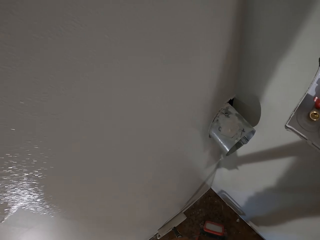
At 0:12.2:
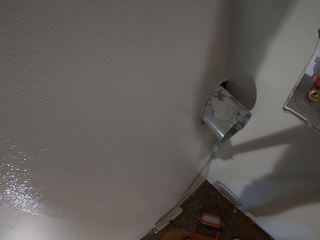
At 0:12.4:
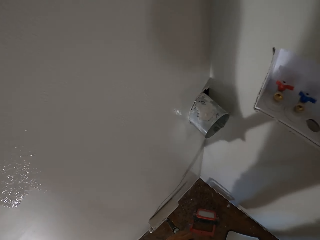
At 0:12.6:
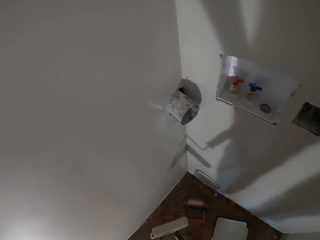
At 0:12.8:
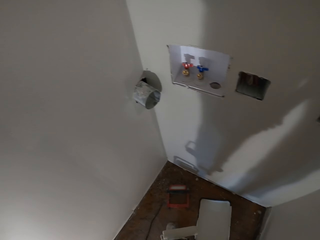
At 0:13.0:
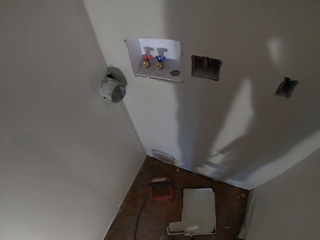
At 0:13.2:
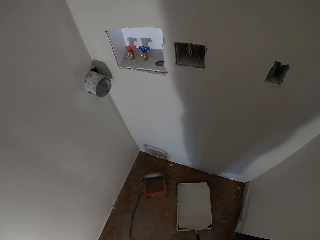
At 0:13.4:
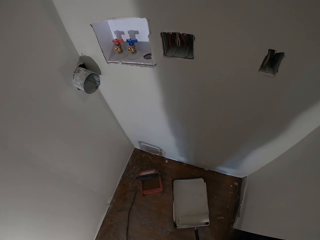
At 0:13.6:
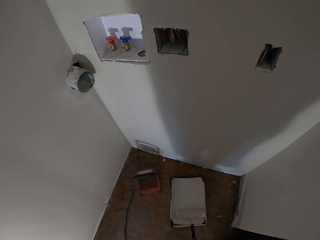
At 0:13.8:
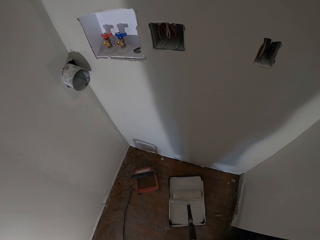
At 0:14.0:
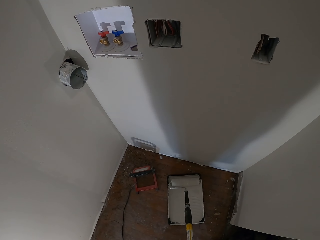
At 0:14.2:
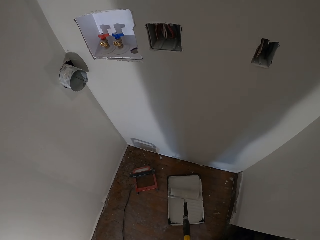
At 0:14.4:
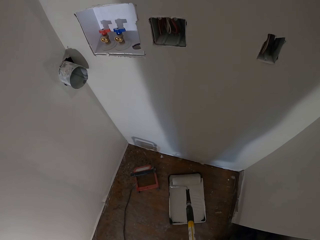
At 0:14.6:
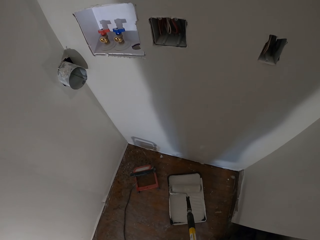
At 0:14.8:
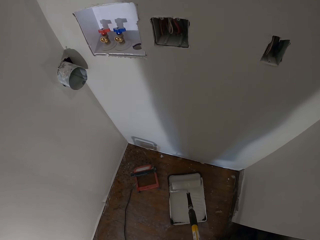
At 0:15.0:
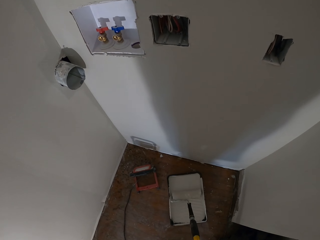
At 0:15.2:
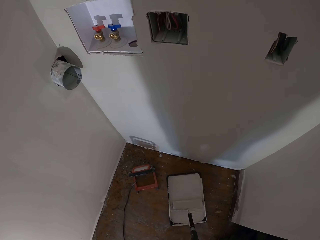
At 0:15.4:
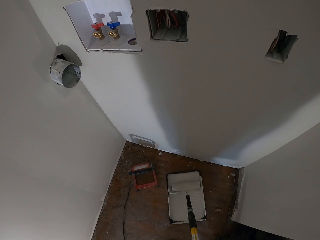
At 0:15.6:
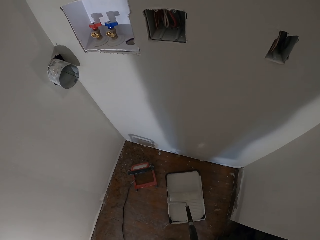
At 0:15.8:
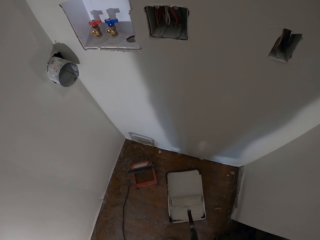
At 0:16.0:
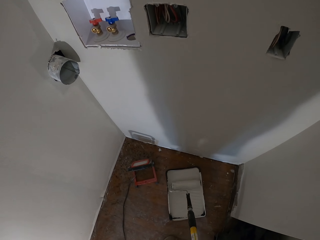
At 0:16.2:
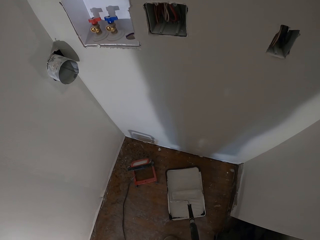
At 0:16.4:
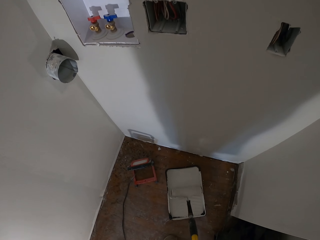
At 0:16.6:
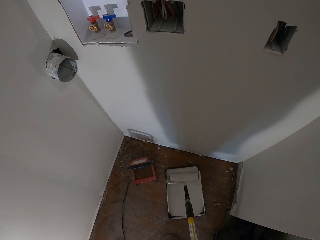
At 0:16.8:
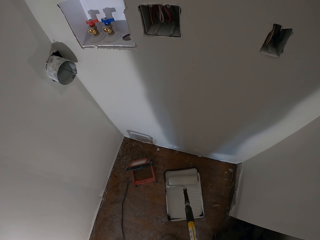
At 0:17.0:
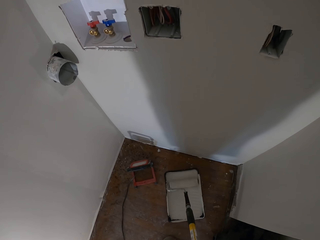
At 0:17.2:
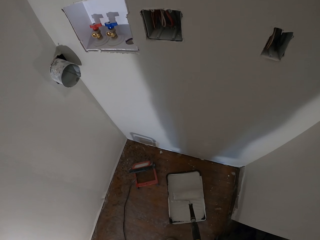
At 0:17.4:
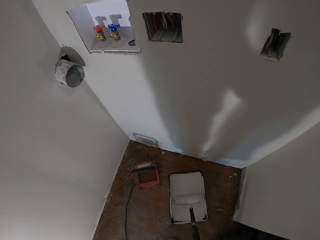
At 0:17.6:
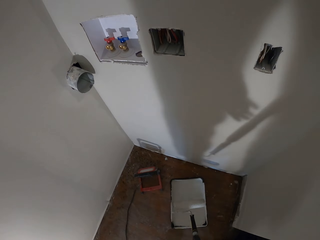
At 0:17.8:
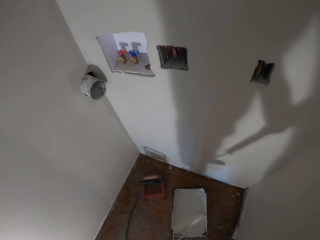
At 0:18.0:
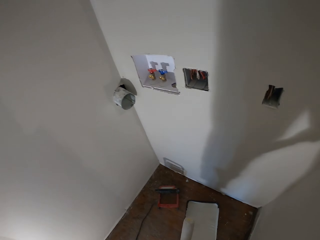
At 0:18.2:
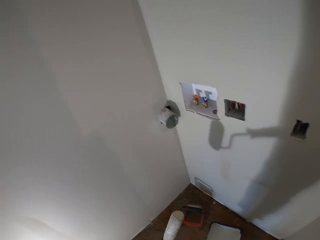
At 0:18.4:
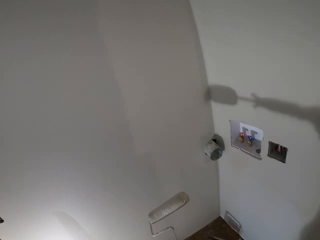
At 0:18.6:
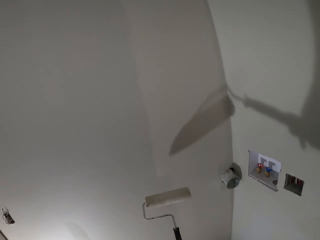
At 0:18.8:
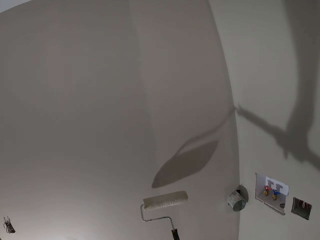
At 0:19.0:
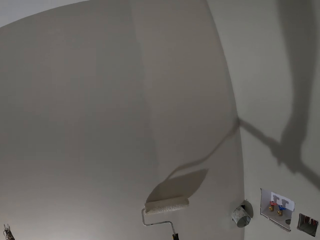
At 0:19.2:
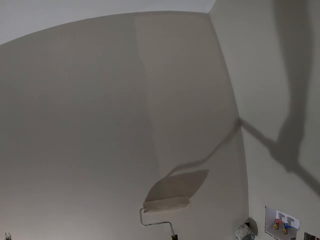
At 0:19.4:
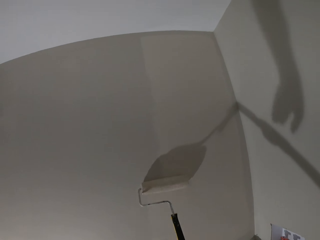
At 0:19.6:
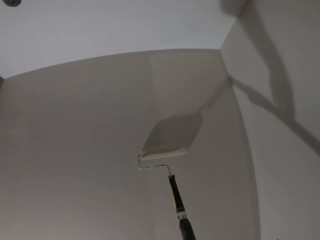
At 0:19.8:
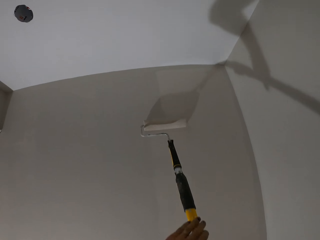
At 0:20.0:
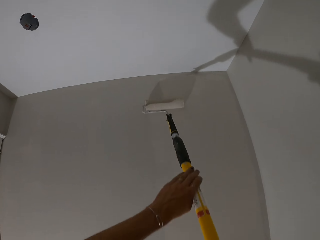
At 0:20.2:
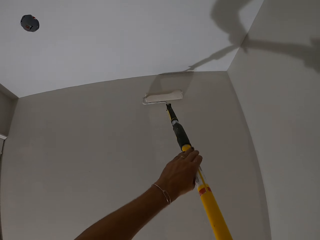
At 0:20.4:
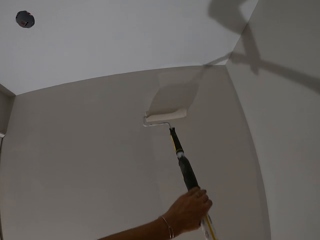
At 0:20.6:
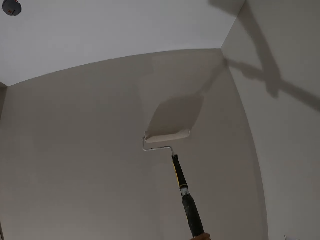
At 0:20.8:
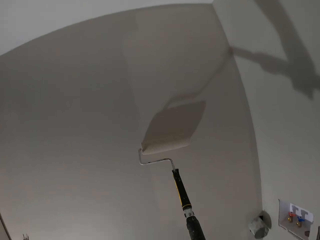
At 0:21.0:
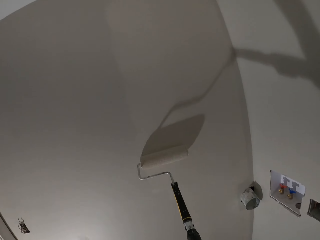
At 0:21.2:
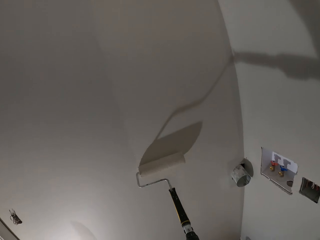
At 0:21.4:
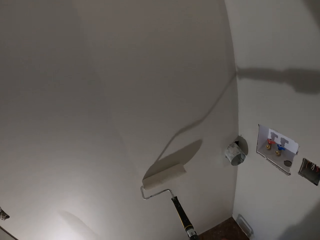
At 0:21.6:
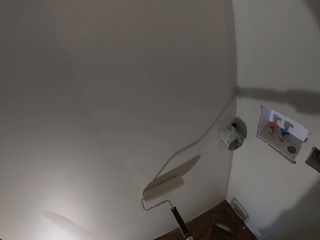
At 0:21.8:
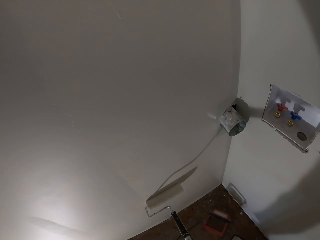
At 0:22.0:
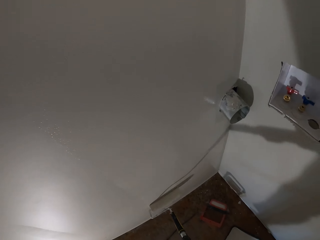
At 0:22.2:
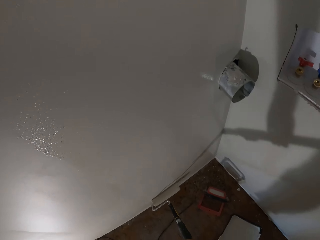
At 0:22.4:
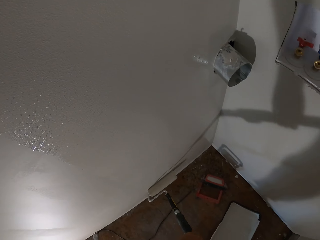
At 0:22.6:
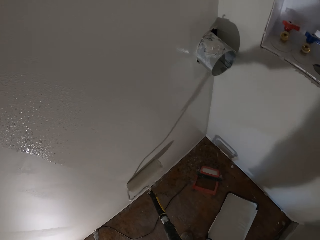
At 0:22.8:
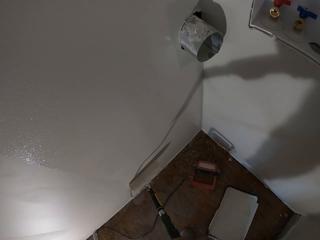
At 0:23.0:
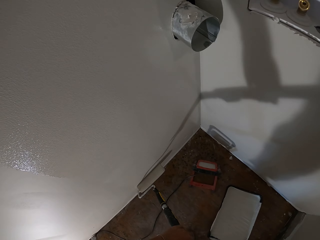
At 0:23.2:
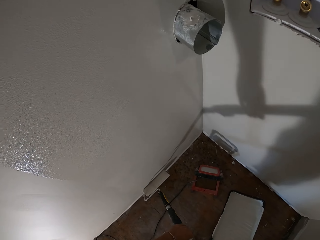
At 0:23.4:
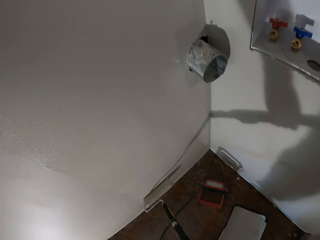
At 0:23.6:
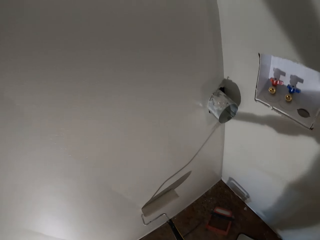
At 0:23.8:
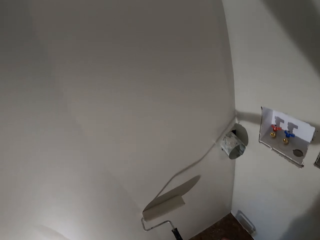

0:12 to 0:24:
The camera wearer rolls the paint roller on the paint. They scoop paint in a paint tray with a roller brush. They apply paint on a wall with the roller brush.

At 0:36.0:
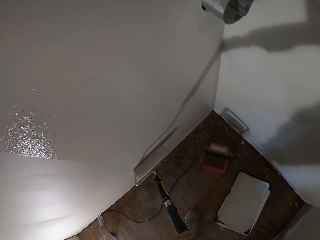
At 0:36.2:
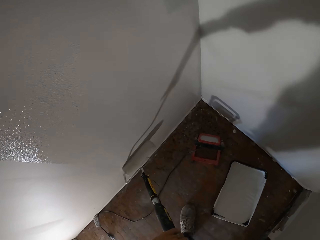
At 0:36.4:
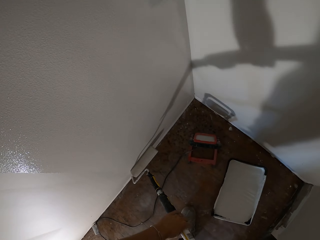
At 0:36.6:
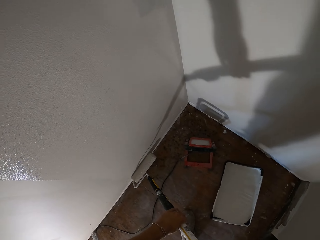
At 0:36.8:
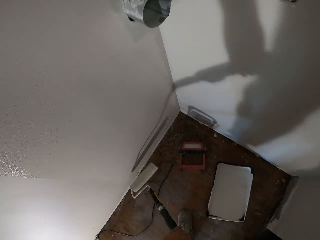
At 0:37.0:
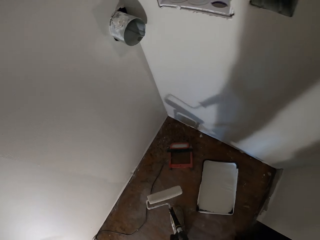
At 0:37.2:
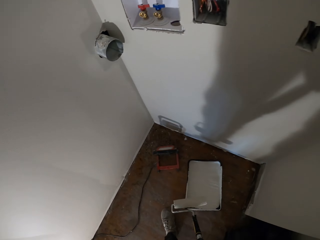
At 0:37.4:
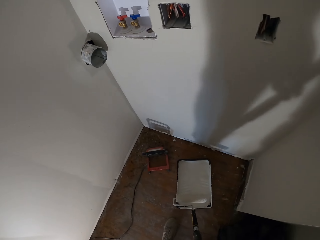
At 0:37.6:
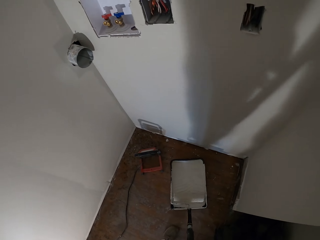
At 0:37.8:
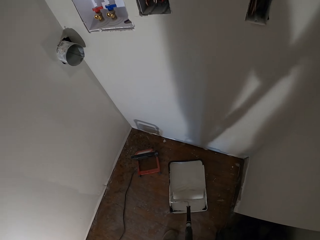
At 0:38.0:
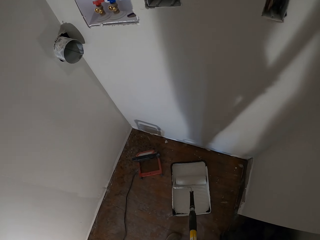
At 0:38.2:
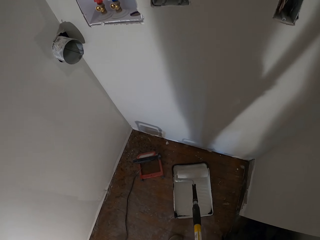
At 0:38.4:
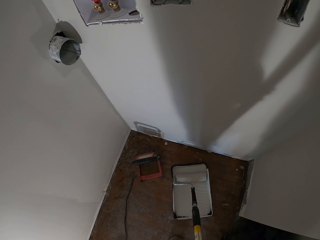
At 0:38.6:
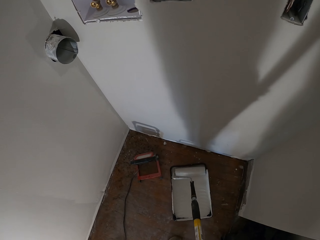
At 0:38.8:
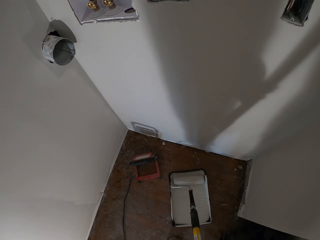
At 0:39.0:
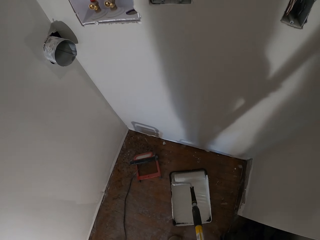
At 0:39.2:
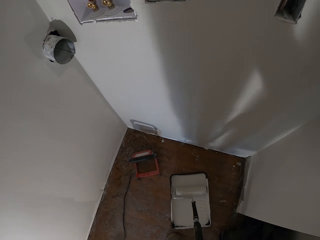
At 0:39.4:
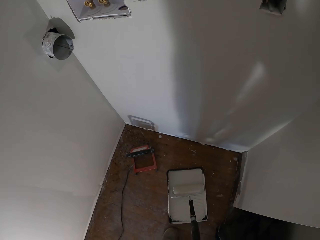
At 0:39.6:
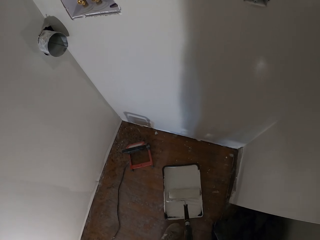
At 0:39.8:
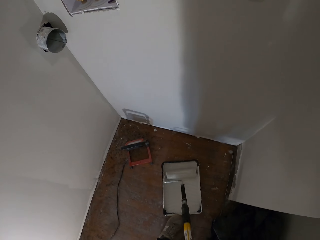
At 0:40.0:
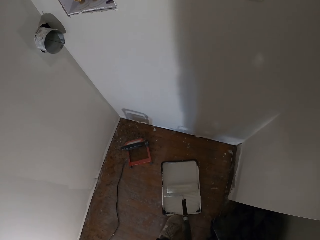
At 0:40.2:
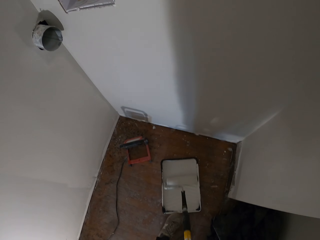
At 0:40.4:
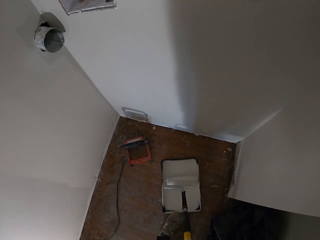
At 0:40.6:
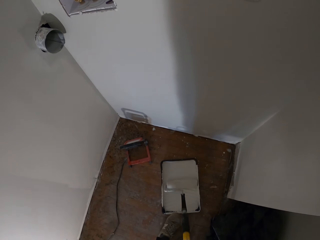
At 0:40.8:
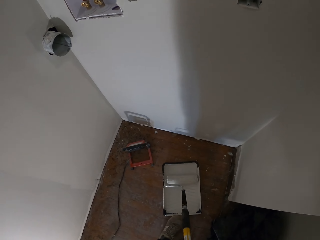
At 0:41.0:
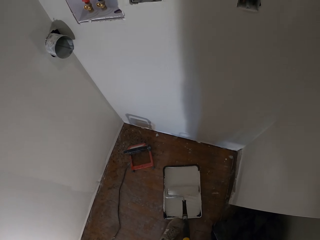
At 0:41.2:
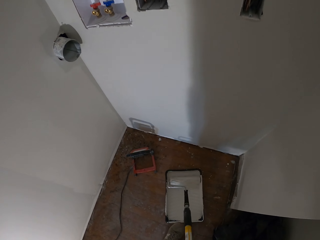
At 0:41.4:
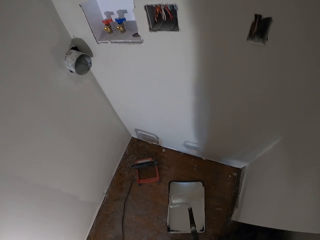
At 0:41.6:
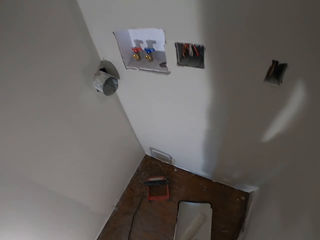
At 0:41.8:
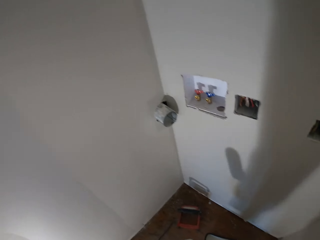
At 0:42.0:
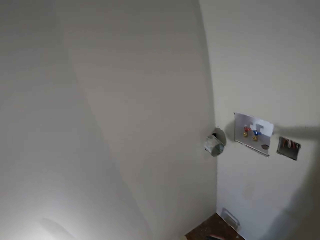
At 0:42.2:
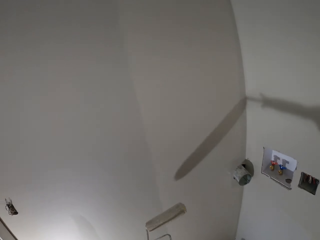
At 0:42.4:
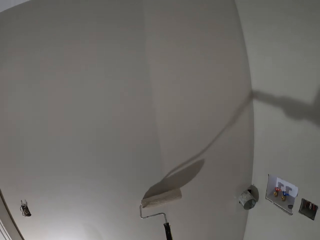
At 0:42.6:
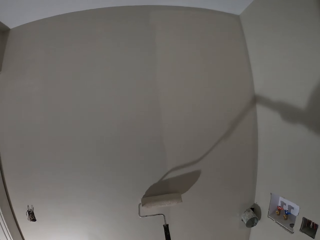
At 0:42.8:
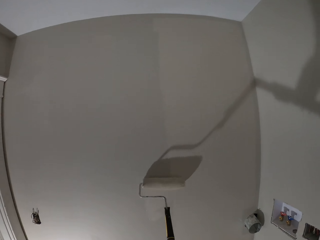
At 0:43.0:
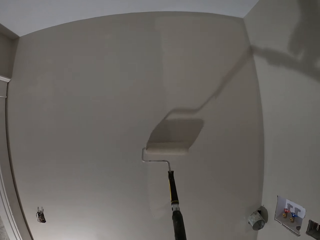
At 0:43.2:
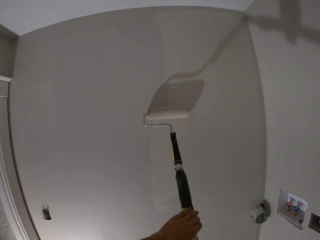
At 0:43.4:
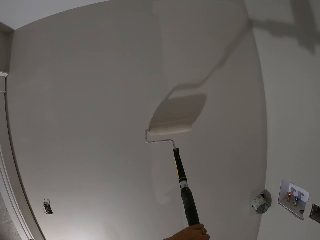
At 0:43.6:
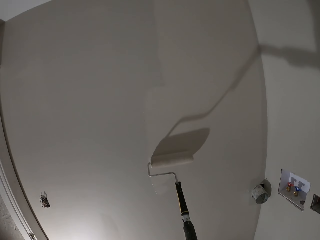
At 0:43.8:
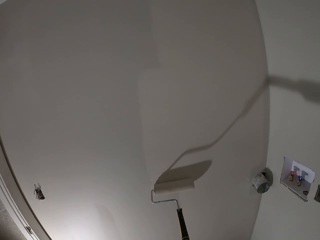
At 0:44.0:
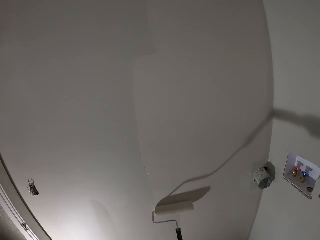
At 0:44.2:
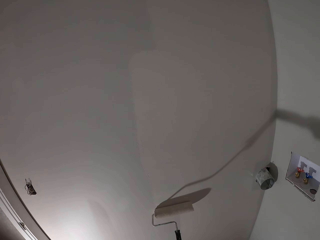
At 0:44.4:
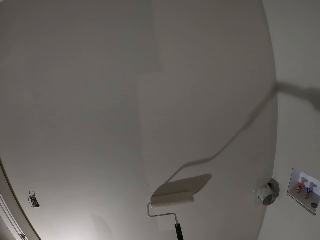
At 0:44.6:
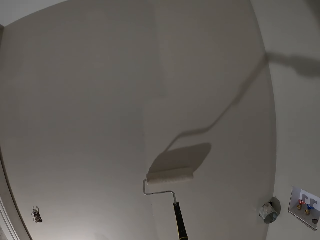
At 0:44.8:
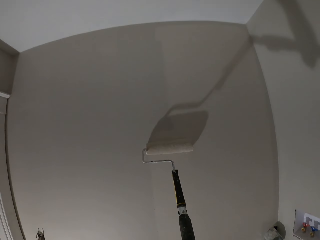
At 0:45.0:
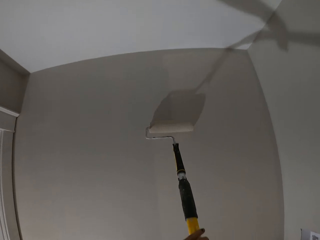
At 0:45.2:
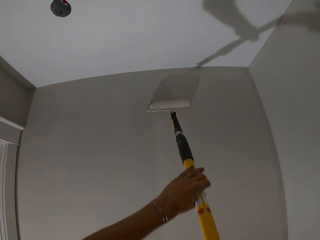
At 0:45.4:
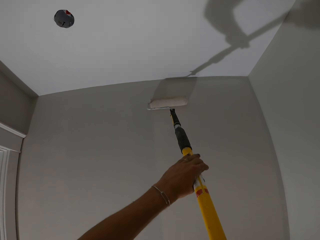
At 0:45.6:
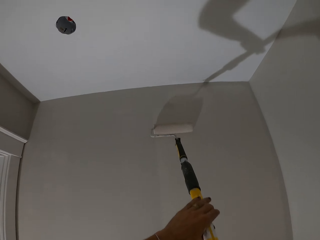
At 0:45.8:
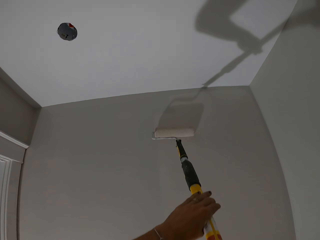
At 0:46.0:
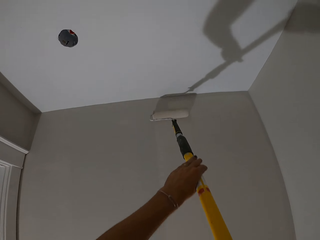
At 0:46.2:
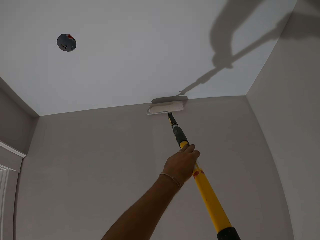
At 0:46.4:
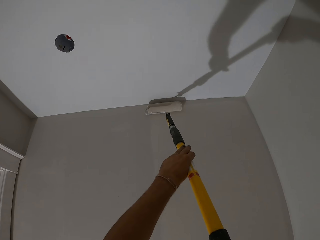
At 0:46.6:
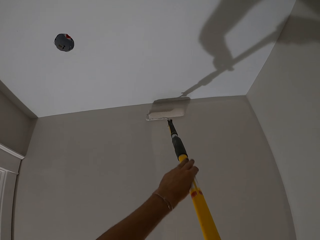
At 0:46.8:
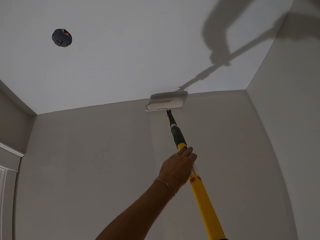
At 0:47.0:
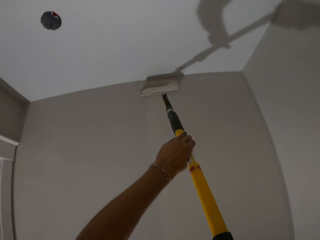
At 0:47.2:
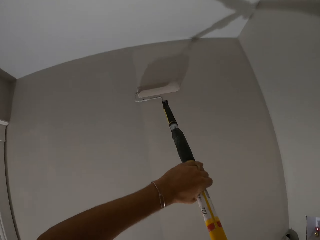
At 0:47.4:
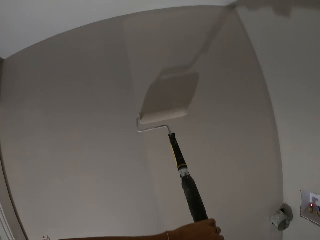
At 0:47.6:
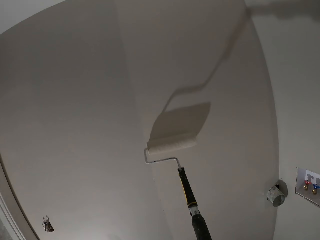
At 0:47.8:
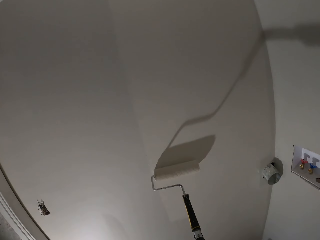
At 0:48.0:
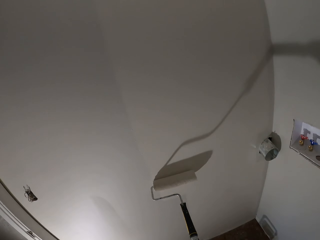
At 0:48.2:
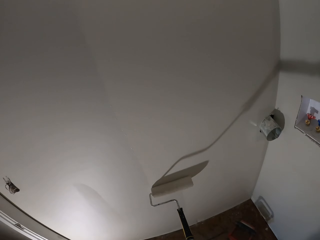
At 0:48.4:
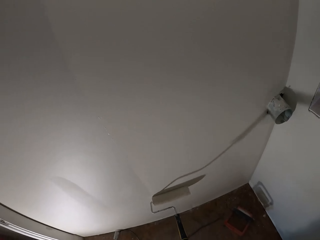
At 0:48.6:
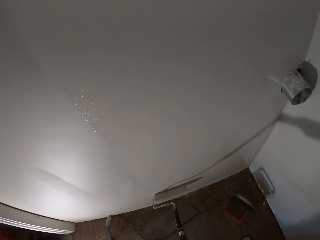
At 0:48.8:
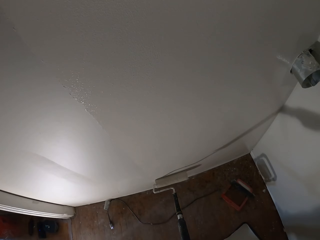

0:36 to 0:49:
The camera wearer rolls the paint roller on the paint. They scoop paint in a paint tray with a roller brush. They apply paint on a wall with the roller brush.
